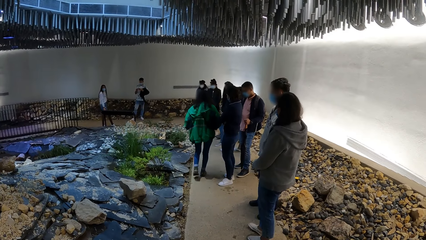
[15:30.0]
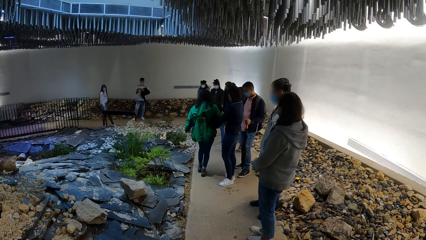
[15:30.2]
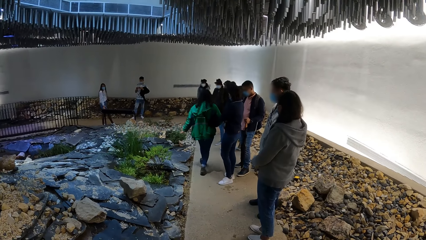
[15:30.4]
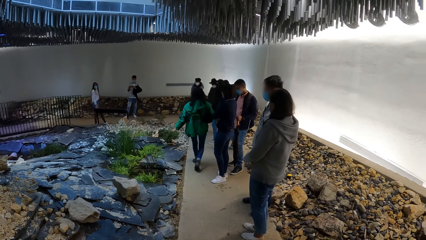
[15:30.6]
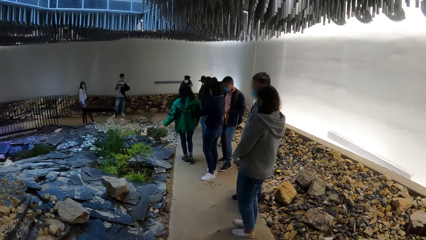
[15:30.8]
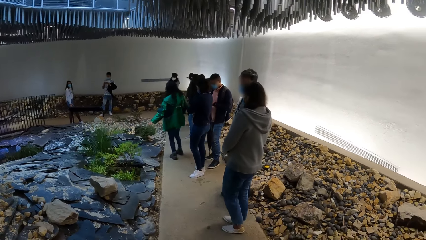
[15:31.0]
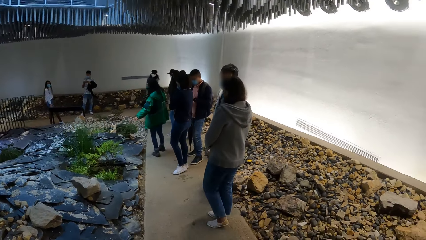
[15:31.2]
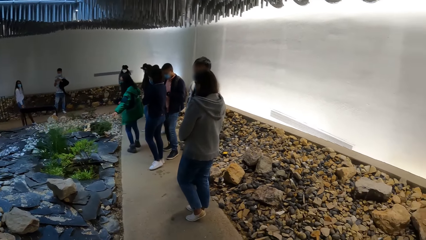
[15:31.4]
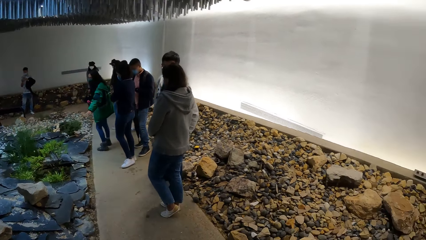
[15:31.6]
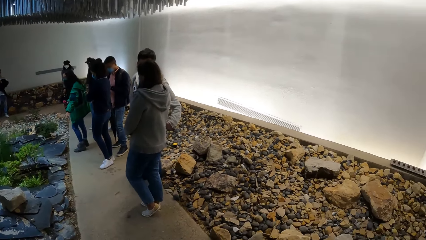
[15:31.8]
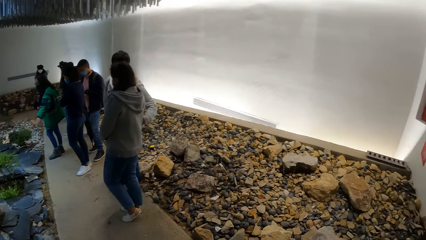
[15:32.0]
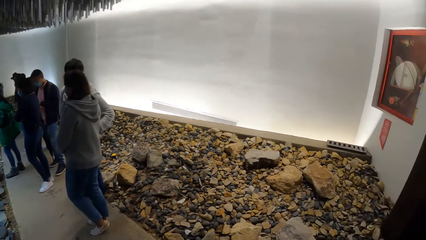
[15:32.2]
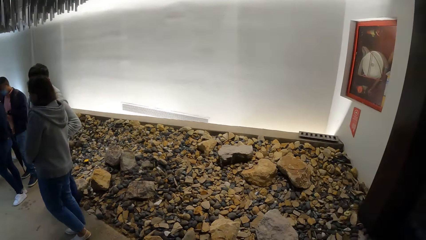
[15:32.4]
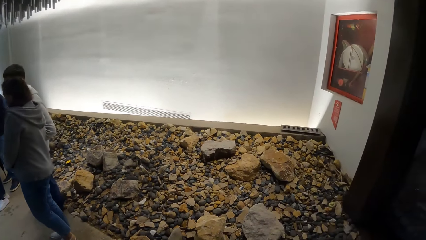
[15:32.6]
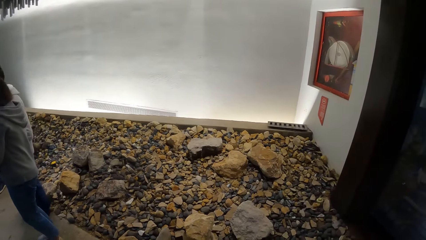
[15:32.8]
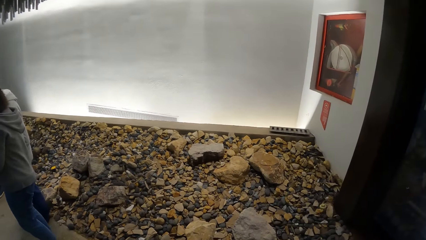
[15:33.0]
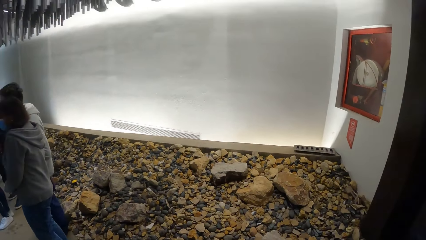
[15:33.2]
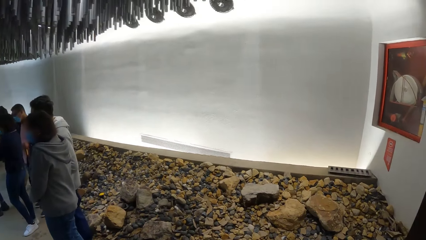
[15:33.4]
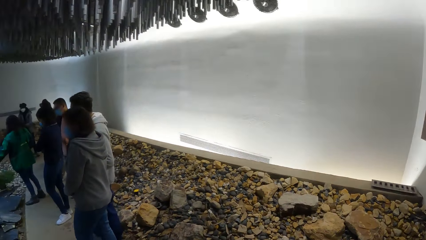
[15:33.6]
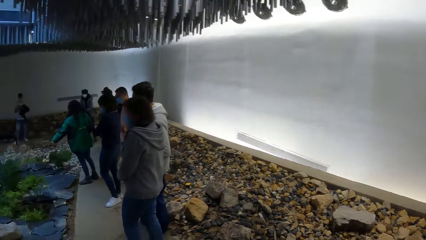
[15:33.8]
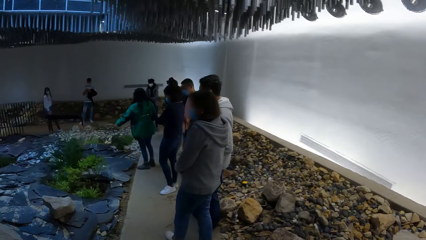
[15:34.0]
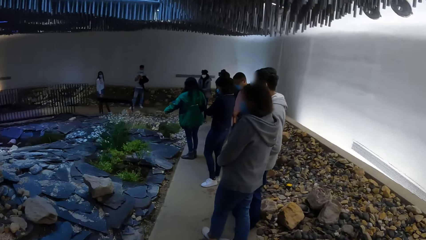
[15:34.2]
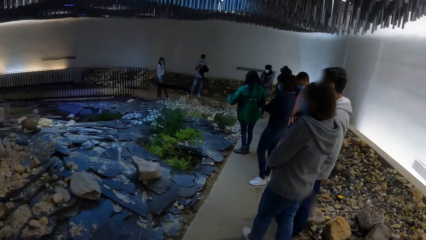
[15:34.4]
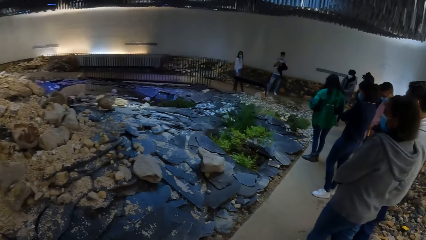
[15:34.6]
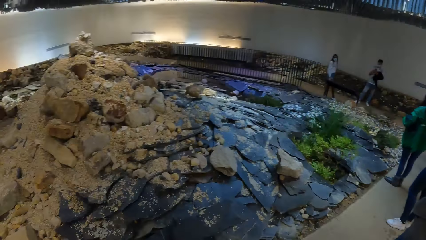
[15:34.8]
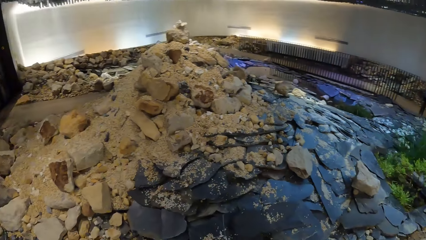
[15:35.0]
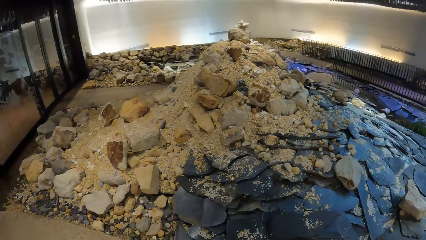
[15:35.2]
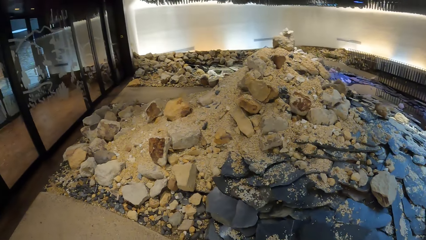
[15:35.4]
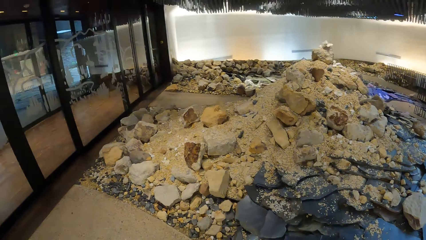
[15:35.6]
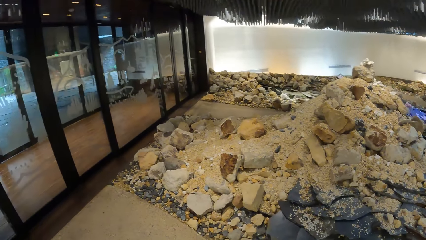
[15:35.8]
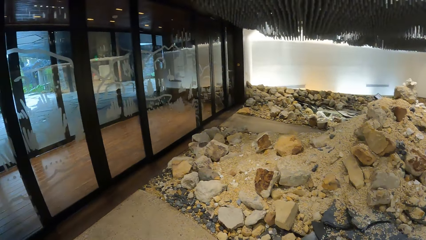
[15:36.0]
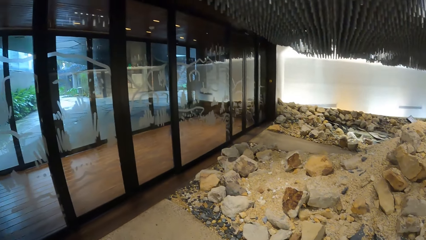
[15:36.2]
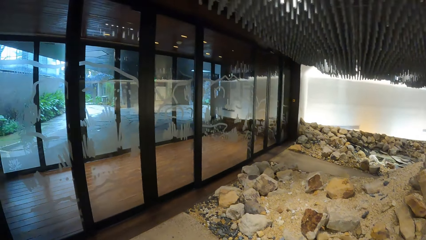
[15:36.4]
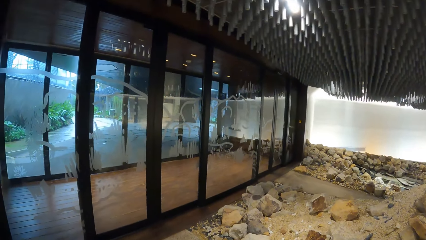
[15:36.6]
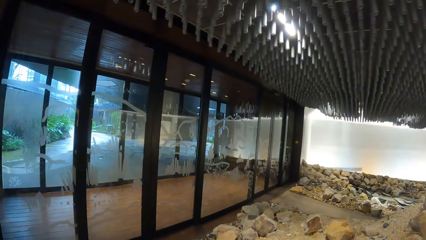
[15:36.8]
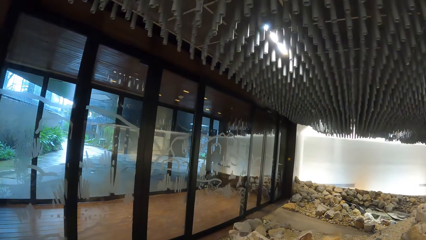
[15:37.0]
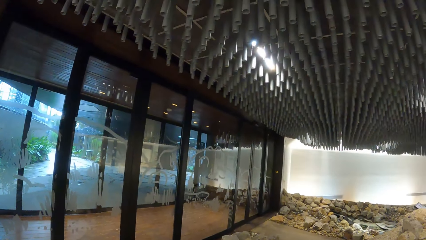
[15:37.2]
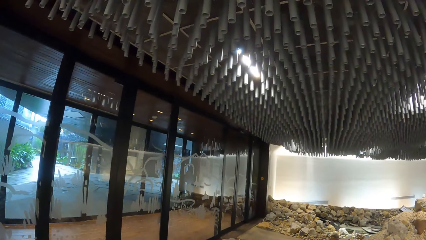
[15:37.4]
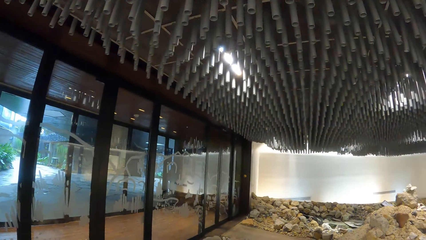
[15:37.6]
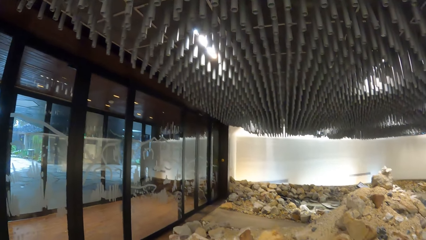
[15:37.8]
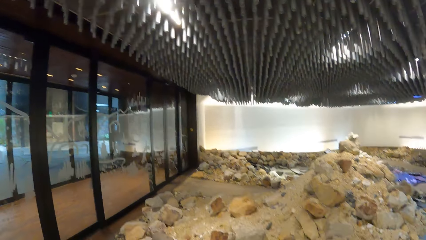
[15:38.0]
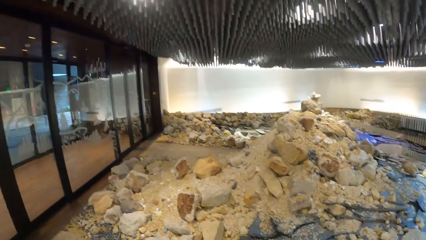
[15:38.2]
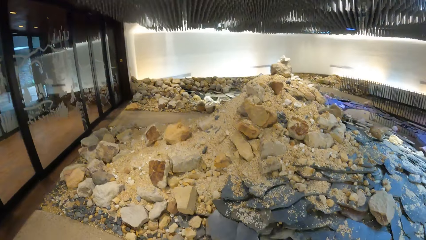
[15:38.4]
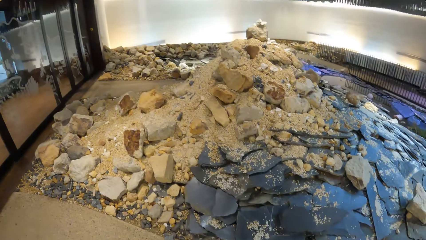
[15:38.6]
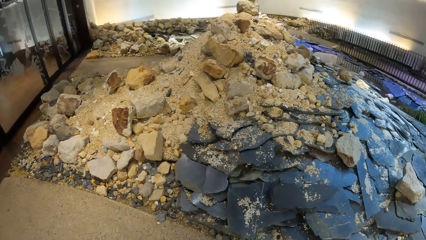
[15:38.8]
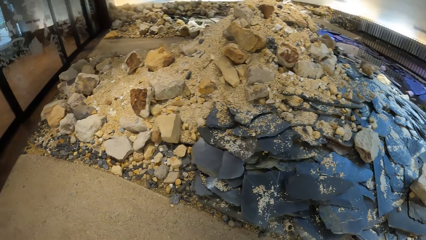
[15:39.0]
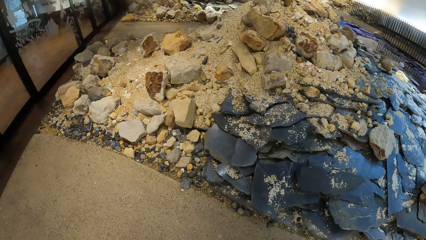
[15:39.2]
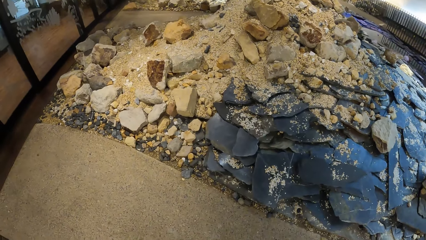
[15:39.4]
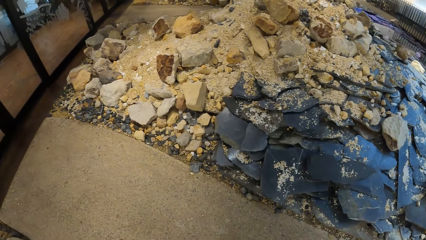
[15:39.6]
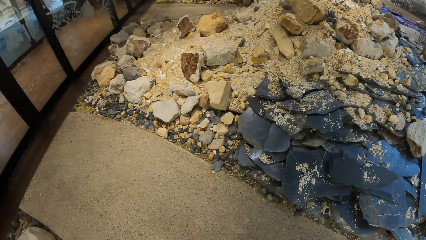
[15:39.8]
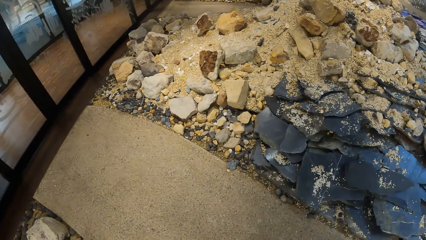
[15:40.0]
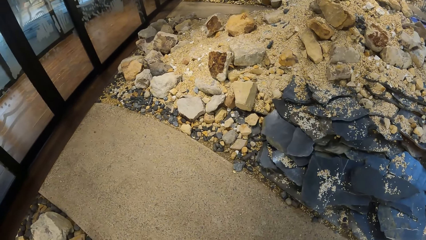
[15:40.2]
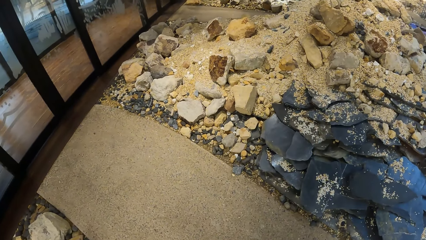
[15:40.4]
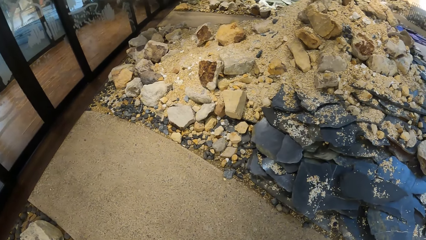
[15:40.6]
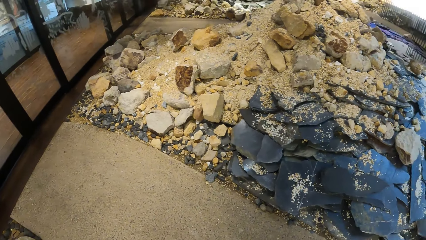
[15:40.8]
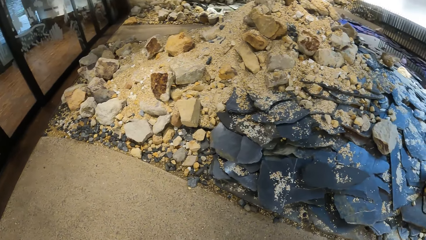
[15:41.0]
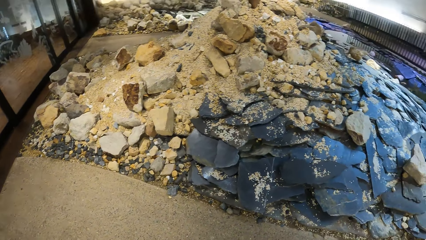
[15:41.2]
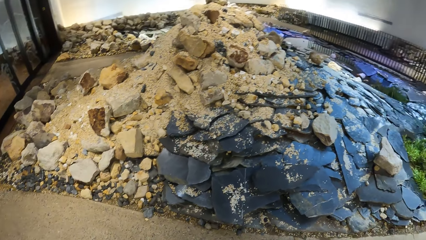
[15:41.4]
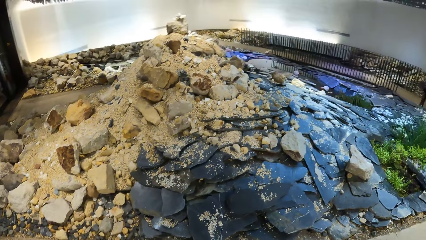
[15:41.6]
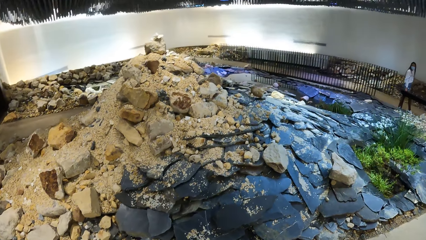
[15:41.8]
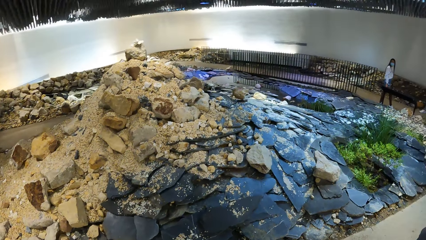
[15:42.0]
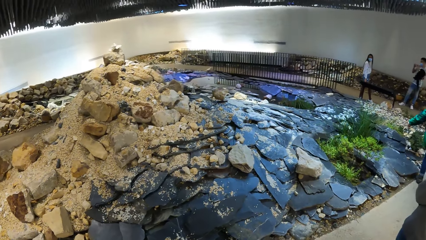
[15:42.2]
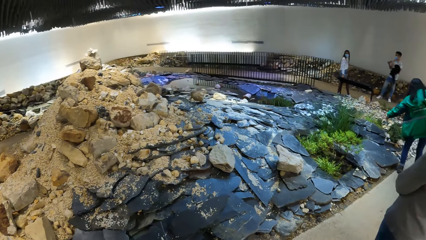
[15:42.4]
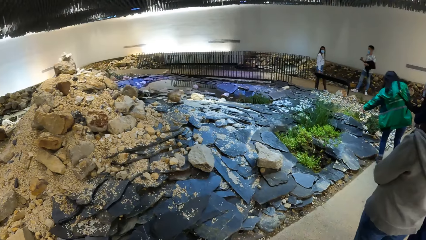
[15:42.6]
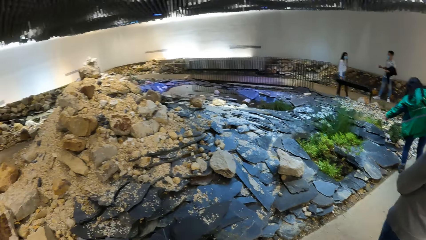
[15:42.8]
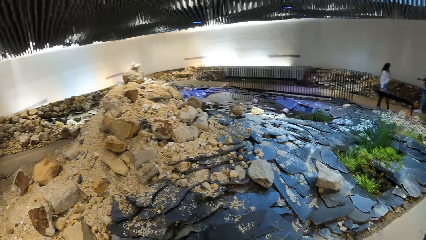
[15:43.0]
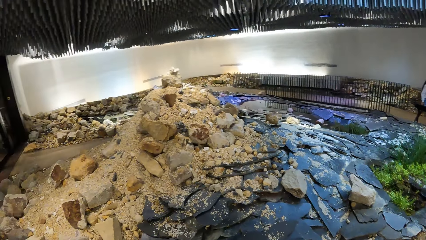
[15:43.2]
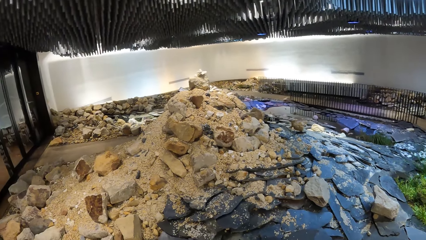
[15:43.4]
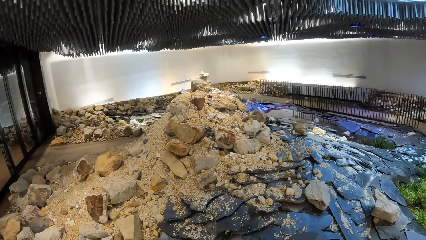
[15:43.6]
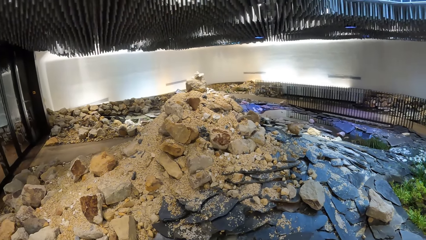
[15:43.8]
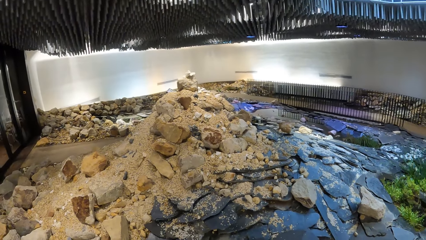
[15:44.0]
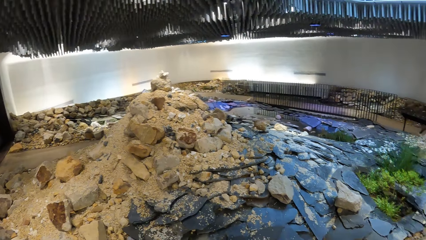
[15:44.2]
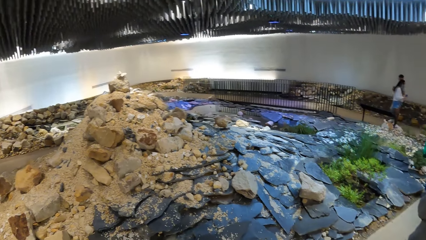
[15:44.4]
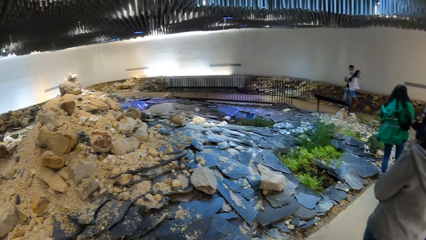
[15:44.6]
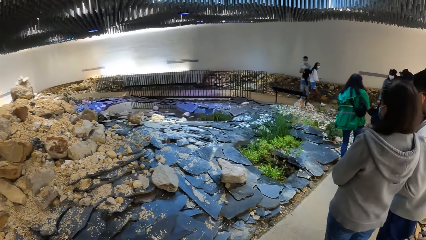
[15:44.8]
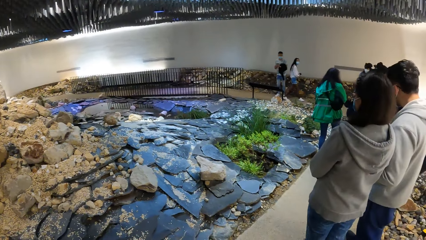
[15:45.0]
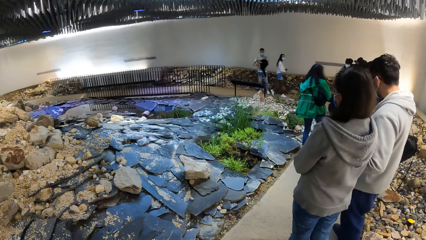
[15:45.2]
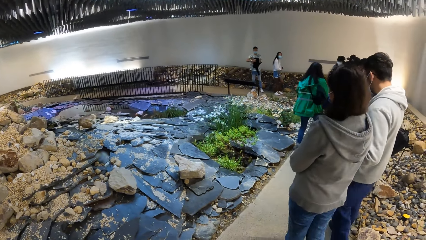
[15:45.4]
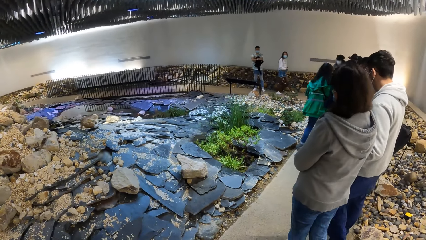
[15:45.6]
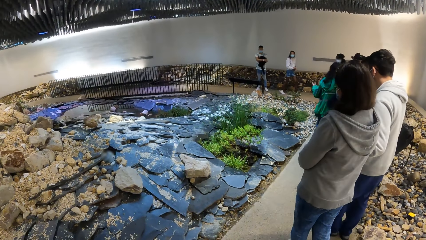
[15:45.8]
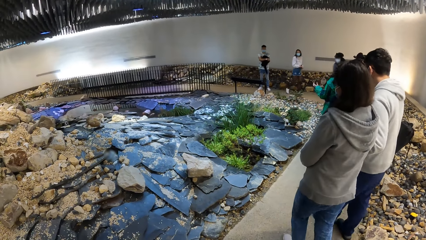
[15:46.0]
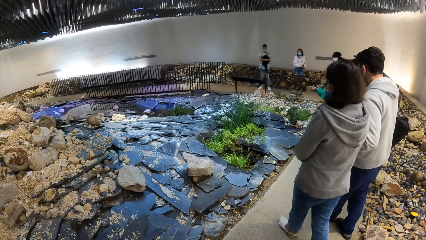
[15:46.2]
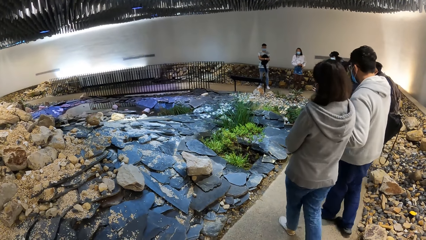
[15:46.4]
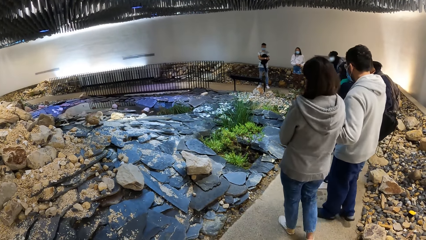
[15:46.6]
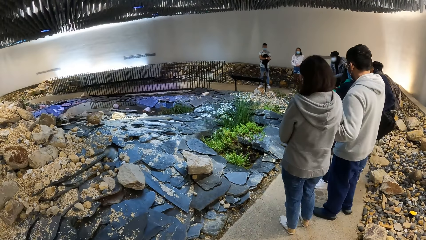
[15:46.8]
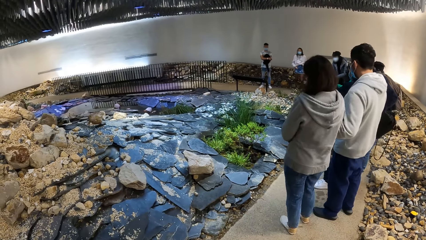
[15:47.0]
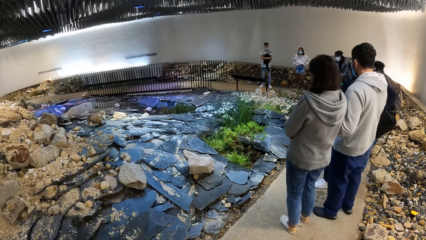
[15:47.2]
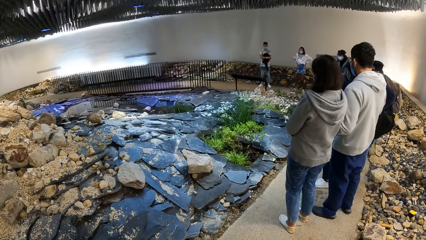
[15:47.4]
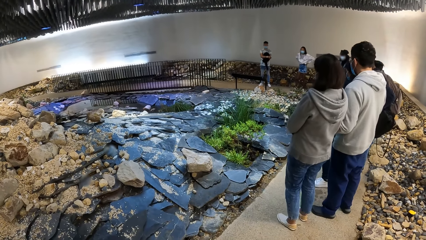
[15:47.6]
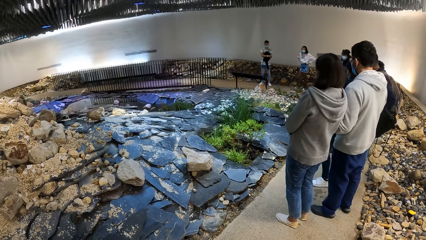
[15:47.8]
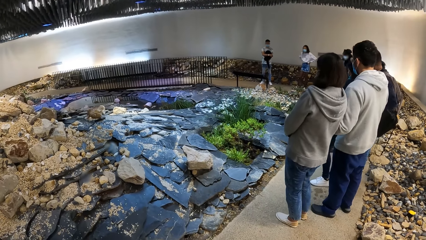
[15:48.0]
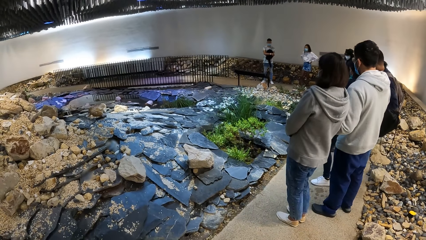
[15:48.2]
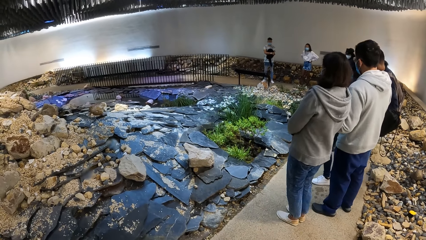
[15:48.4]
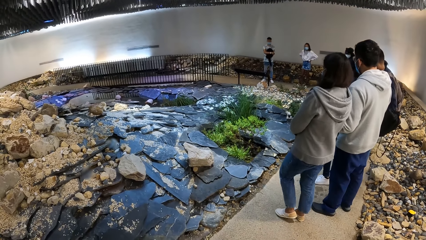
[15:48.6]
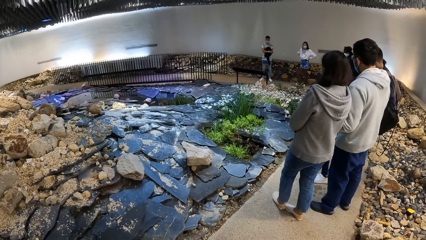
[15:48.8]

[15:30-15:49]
The camera wearer looks around. A man walks on the pathway. A woman walks on the pathway.
